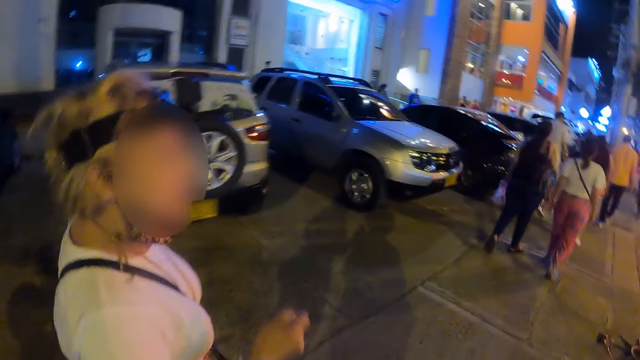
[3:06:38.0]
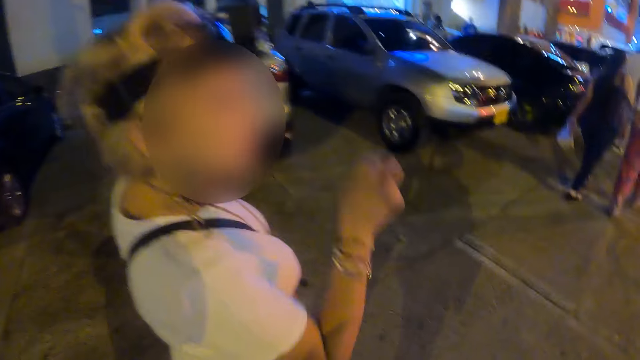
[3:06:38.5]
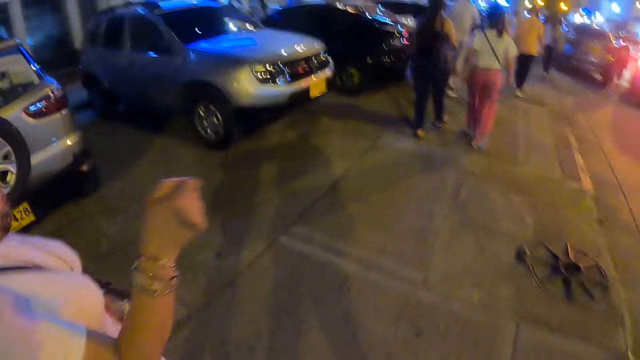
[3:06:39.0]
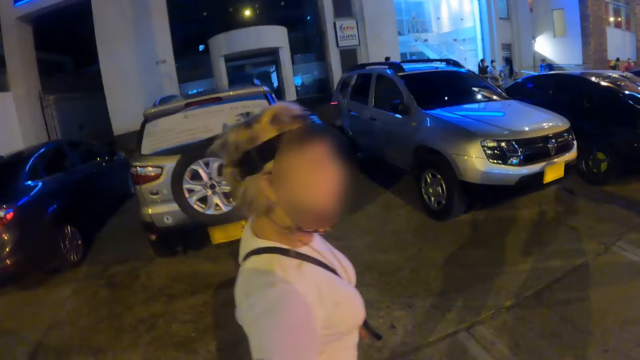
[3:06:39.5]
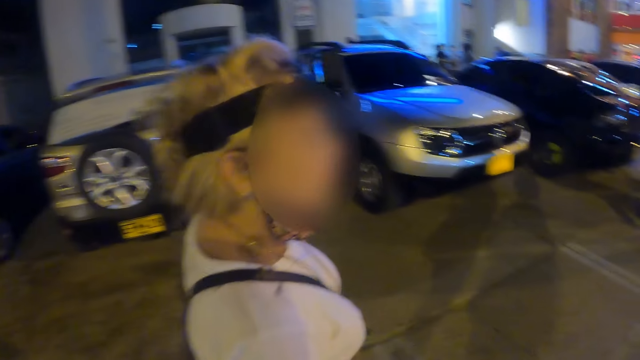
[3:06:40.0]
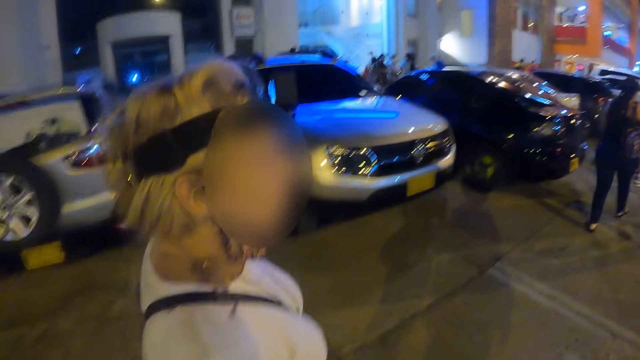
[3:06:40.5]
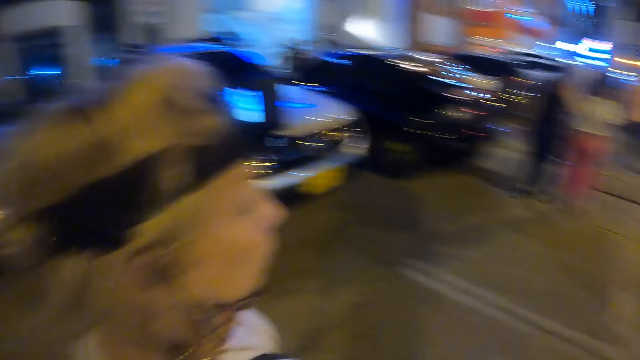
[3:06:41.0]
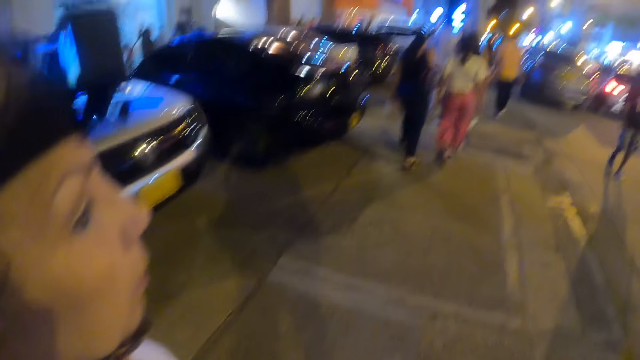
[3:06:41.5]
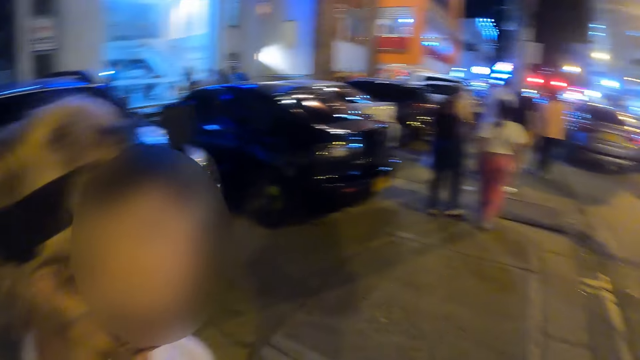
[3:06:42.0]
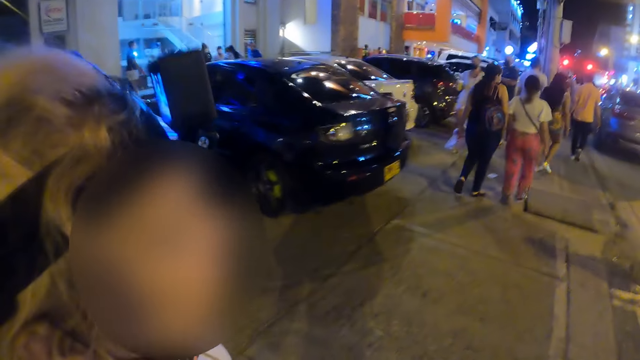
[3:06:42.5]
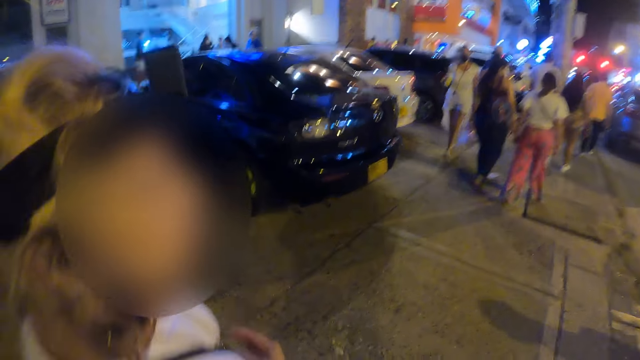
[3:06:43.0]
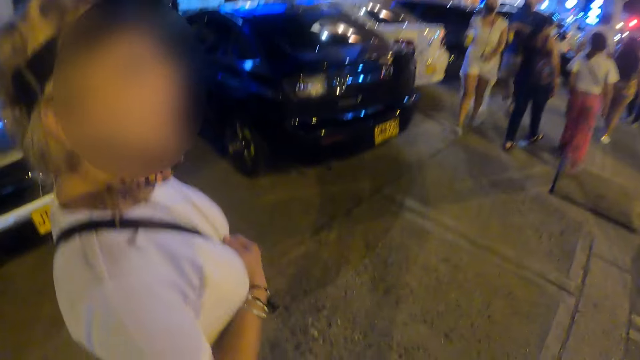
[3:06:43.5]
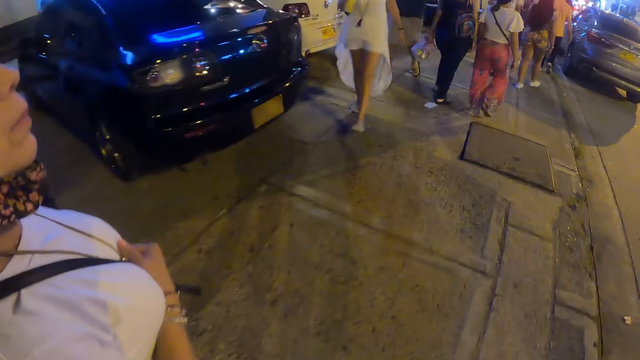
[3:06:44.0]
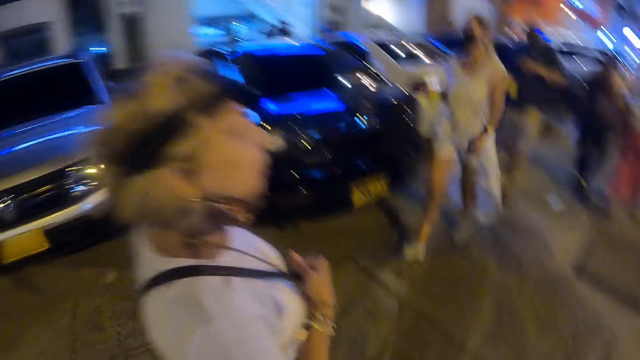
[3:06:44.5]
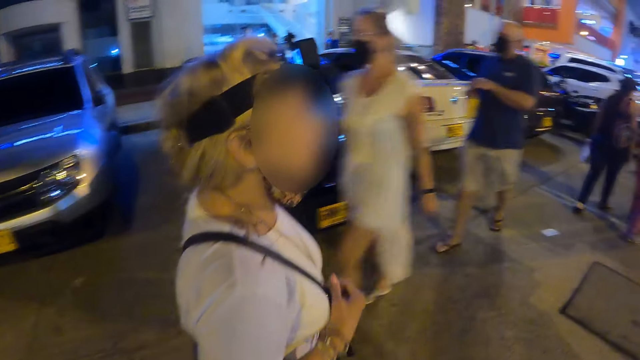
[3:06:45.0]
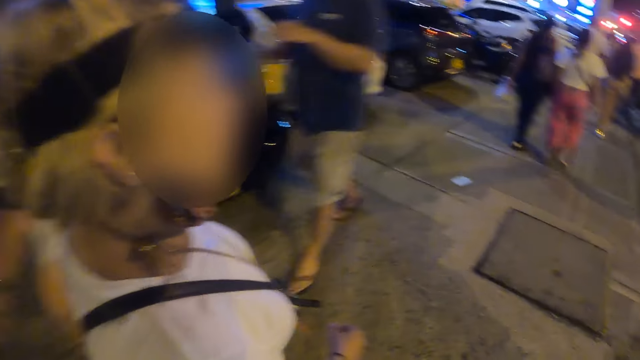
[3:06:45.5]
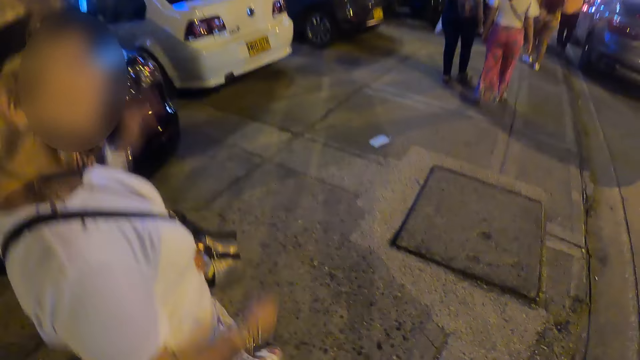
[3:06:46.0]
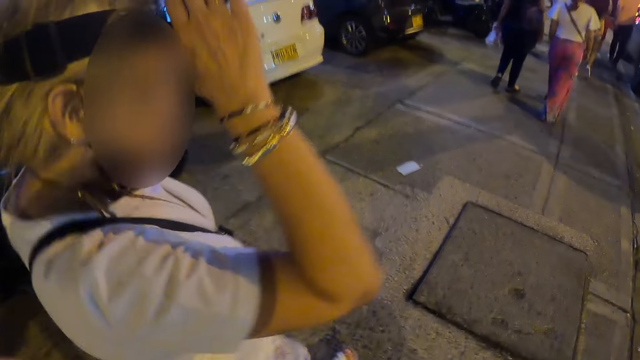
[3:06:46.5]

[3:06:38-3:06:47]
A woman walks on the sidewalk.

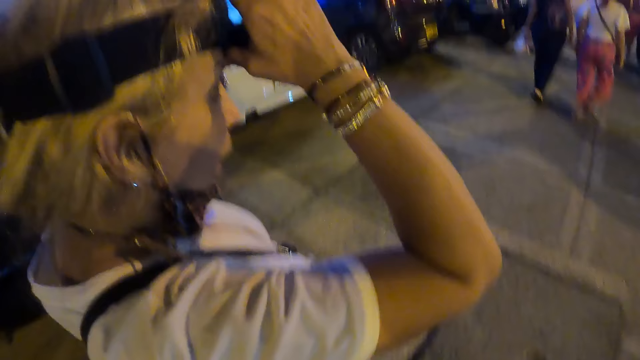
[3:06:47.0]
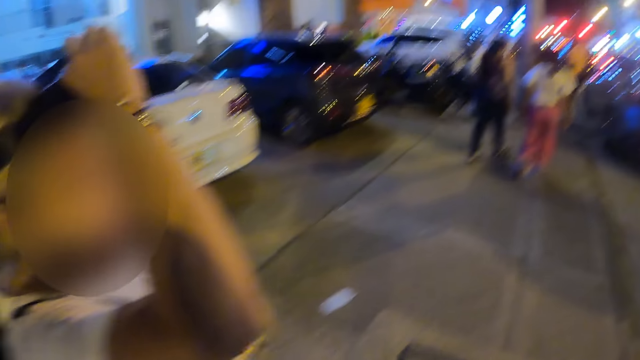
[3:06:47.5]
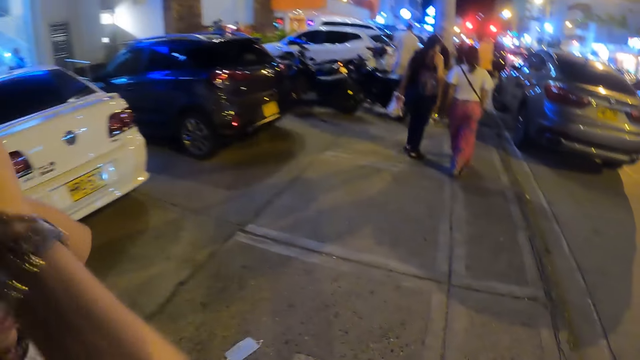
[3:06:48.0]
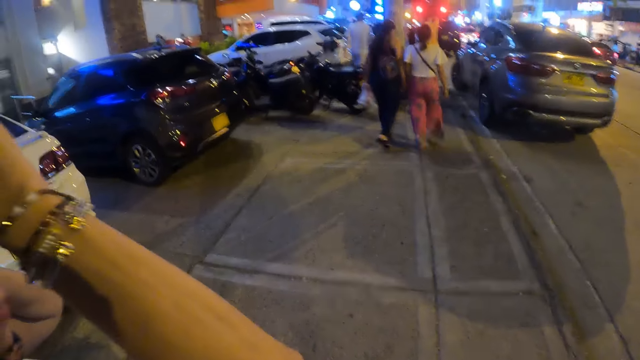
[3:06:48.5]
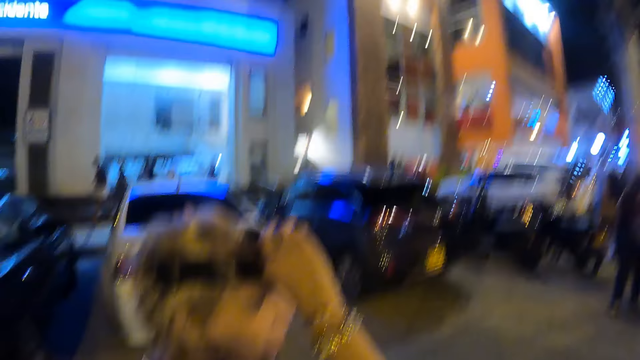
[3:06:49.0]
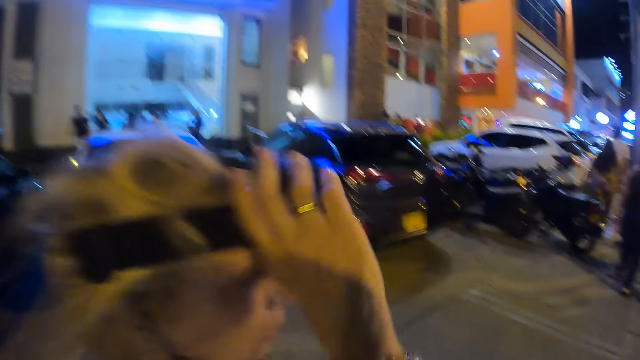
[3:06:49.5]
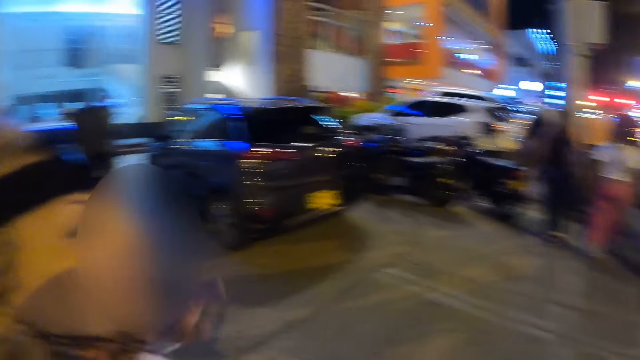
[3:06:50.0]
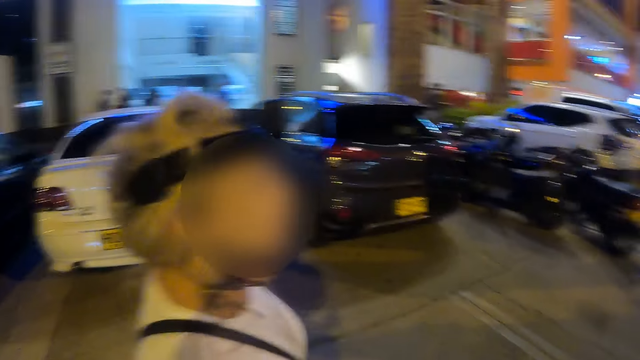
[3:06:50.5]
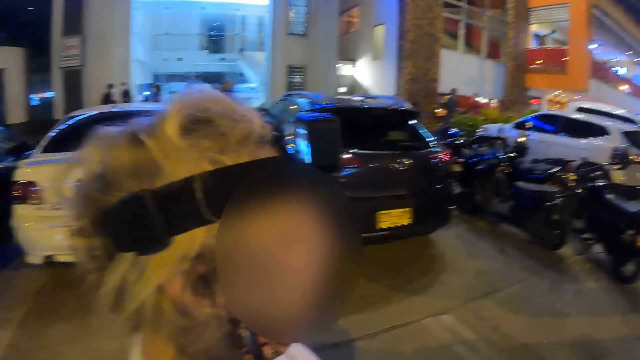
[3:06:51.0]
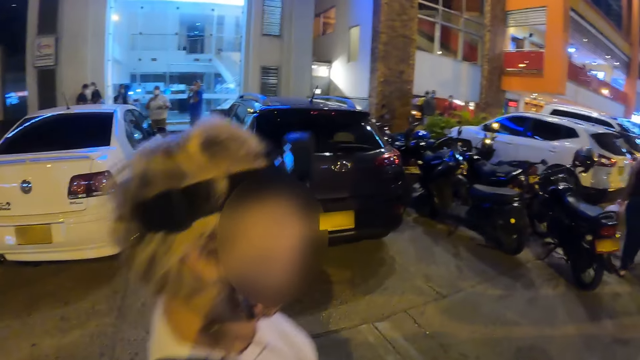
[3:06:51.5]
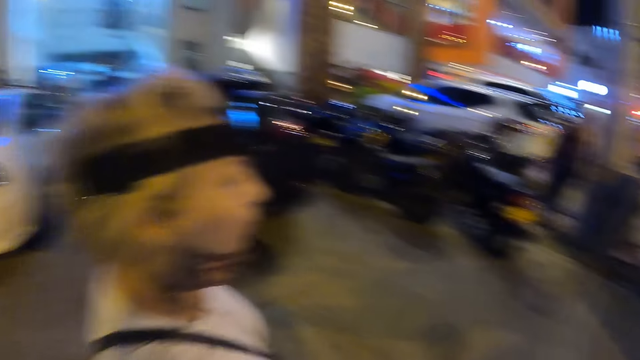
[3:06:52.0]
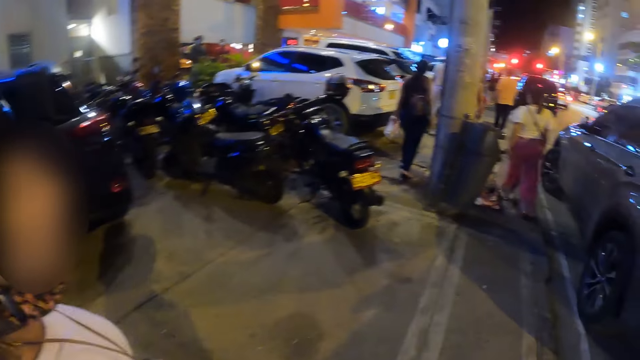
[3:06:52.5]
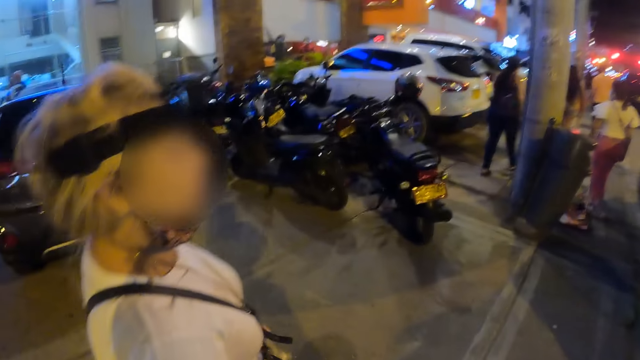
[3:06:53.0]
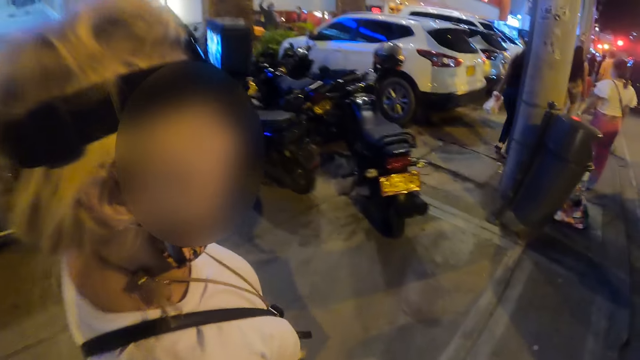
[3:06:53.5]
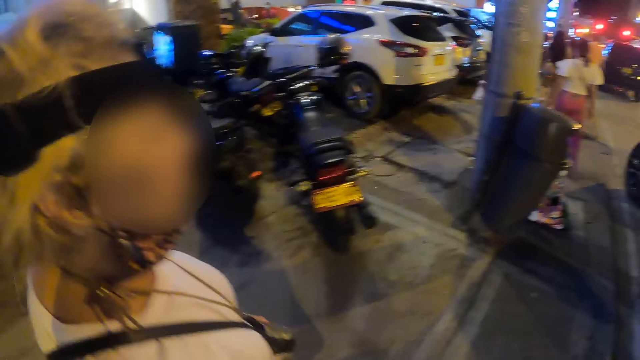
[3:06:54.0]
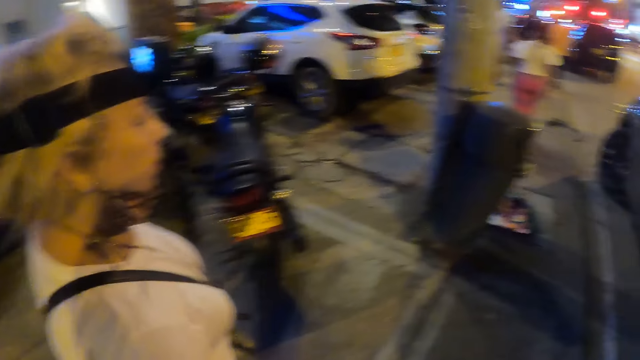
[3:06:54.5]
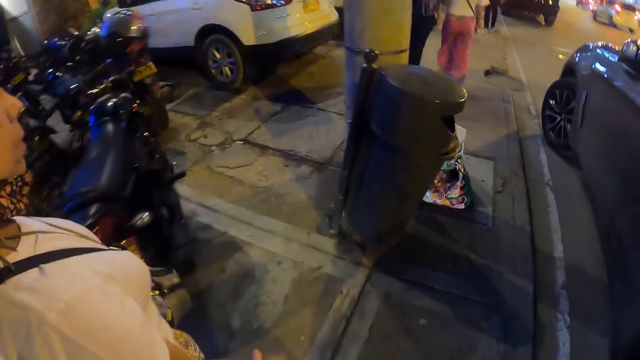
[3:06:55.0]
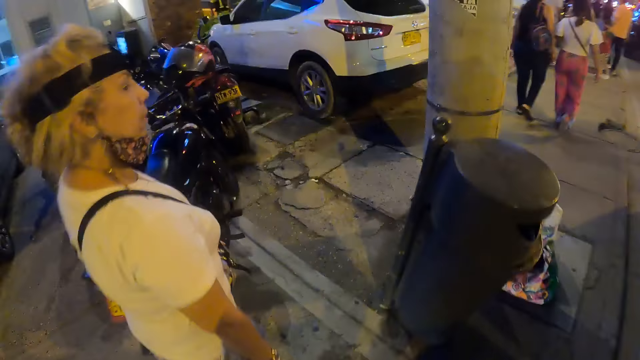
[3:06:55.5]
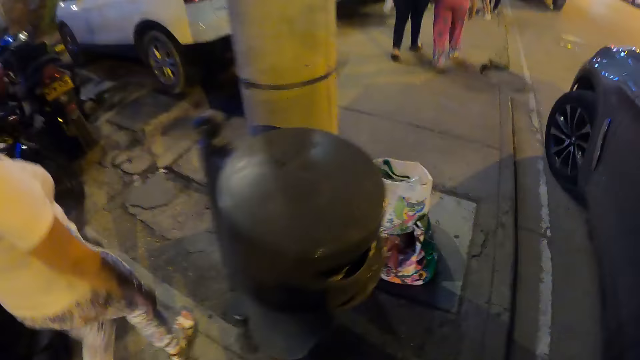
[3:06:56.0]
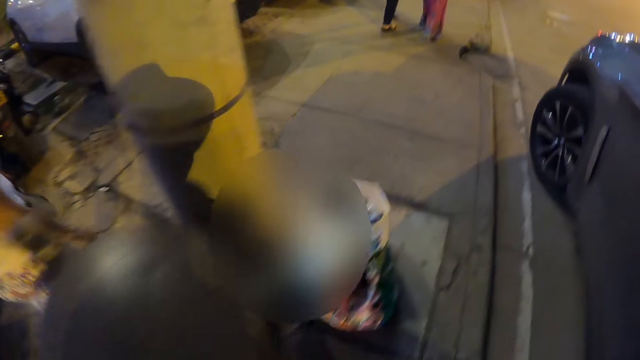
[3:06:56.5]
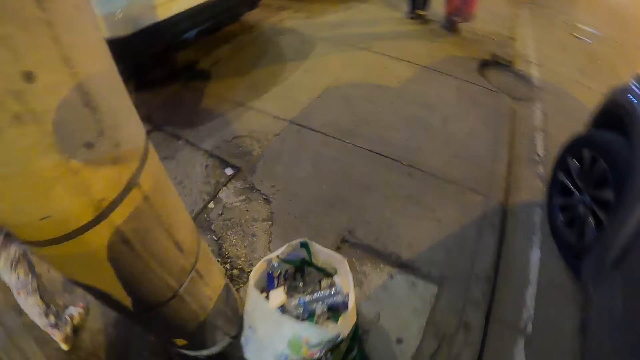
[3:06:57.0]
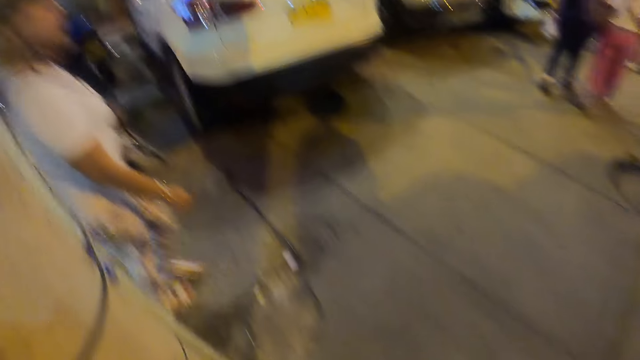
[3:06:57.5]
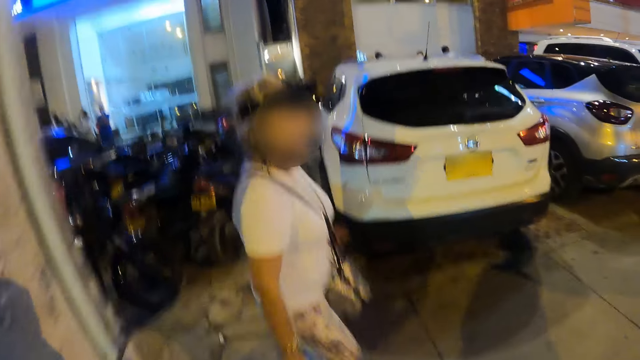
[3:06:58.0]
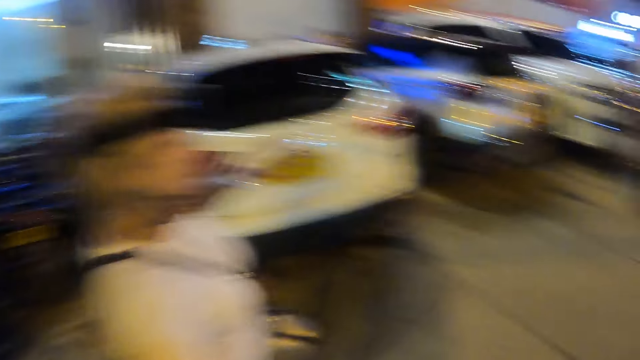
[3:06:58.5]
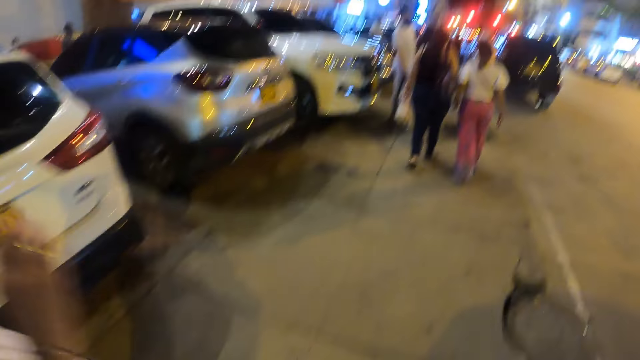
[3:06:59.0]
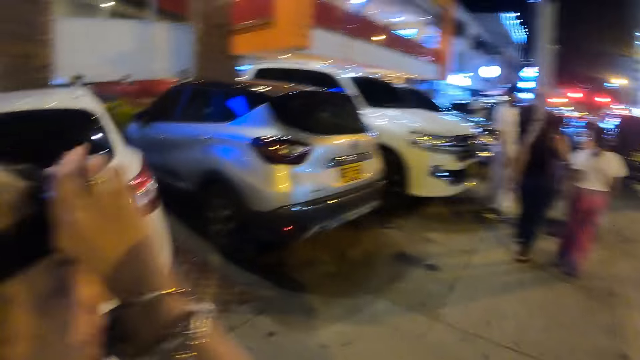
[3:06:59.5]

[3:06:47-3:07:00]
A woman adjusts the camera. The woman drops her hands. The woman walks on the sidewalk.
